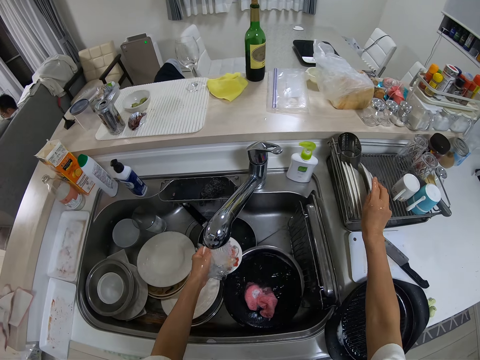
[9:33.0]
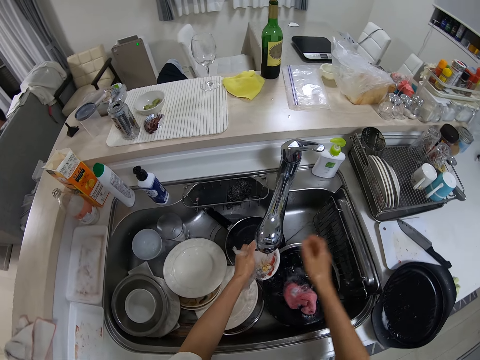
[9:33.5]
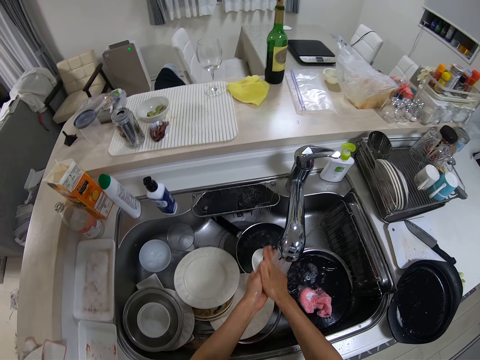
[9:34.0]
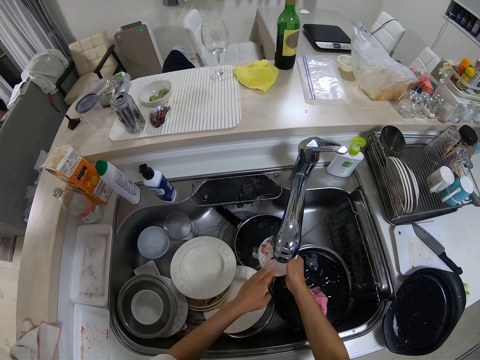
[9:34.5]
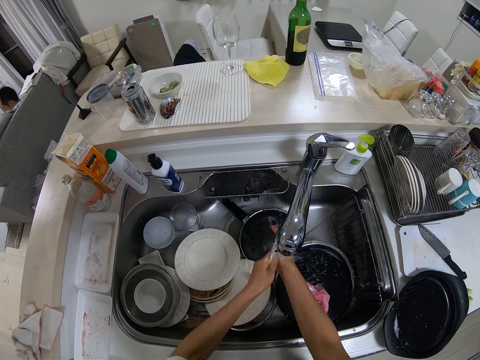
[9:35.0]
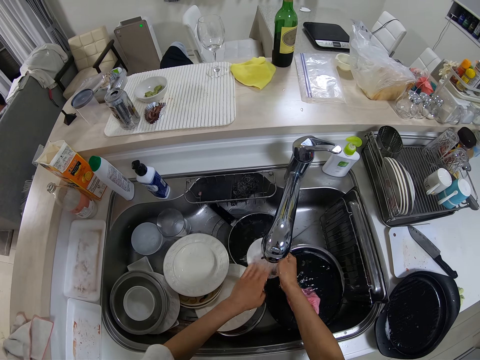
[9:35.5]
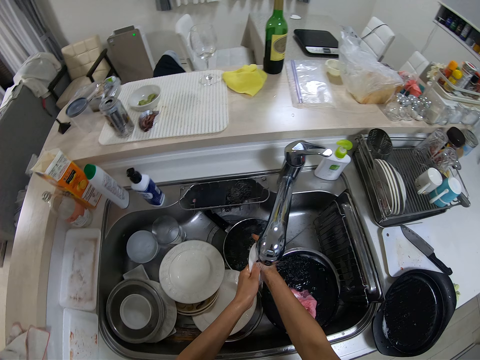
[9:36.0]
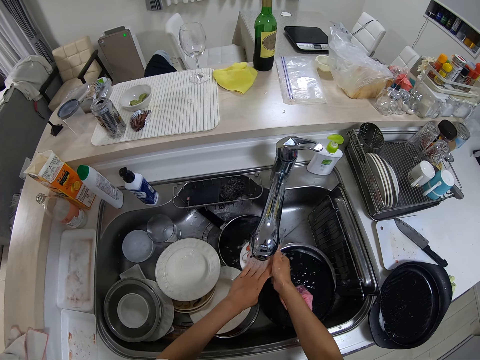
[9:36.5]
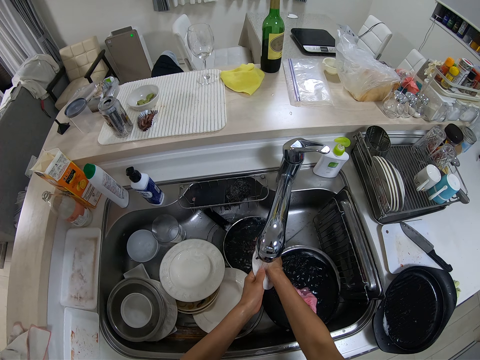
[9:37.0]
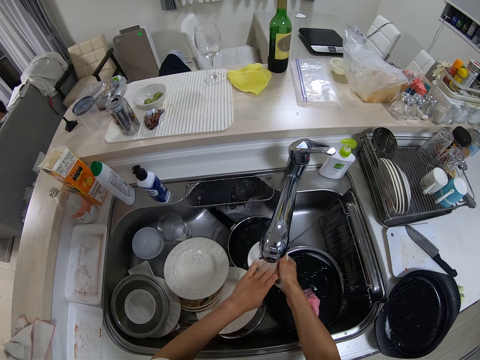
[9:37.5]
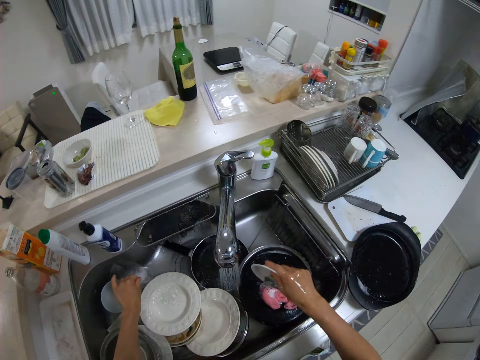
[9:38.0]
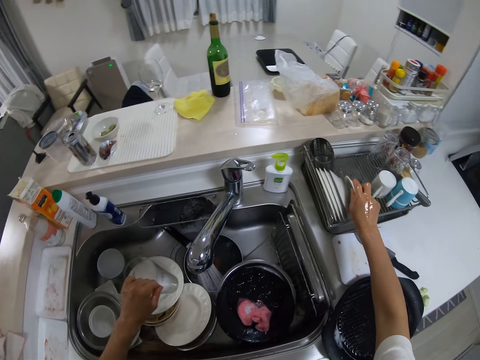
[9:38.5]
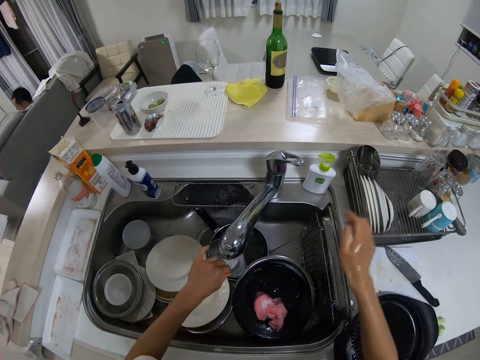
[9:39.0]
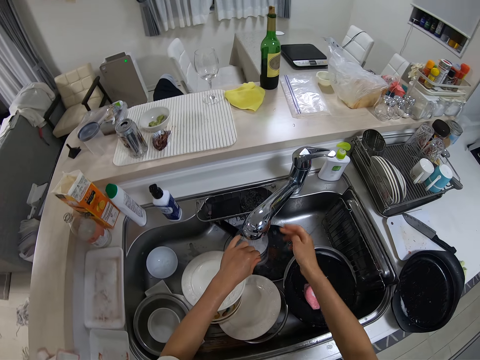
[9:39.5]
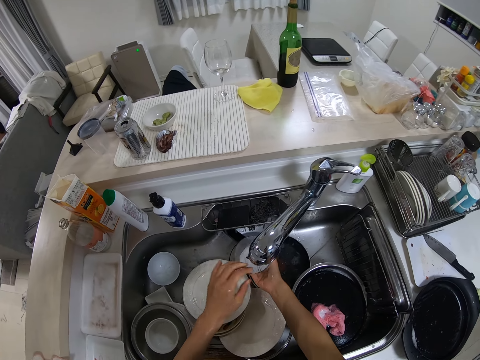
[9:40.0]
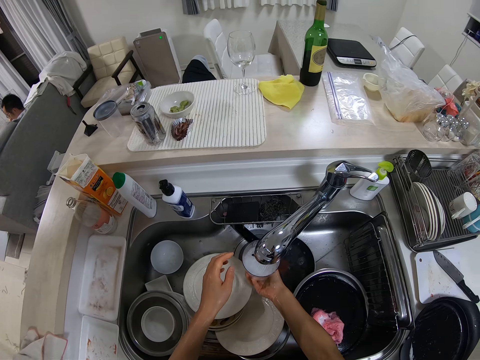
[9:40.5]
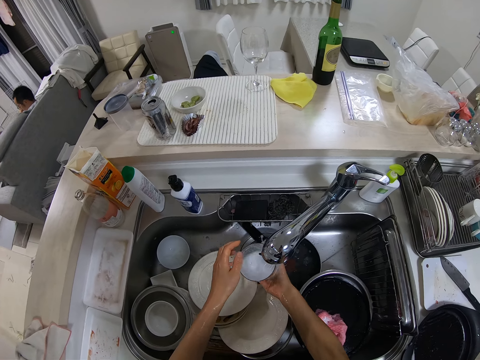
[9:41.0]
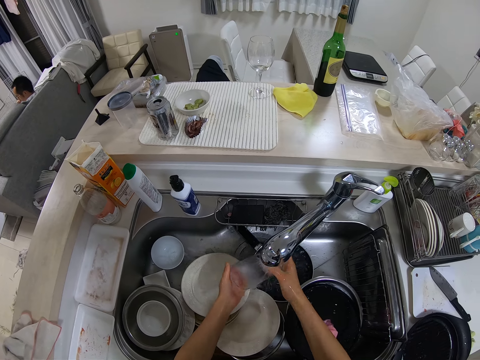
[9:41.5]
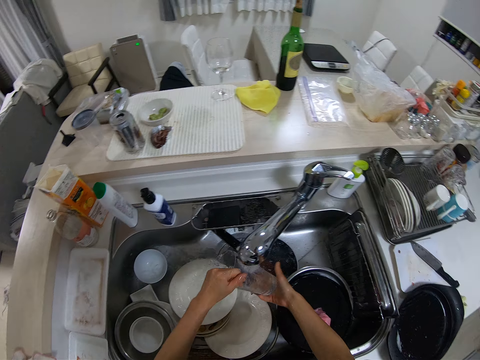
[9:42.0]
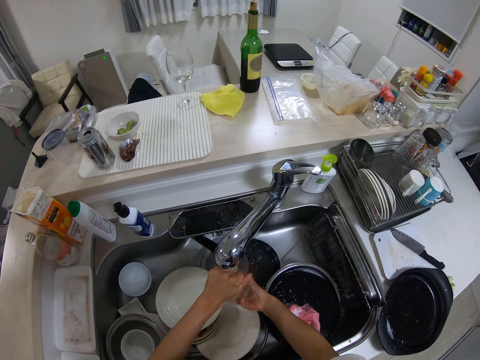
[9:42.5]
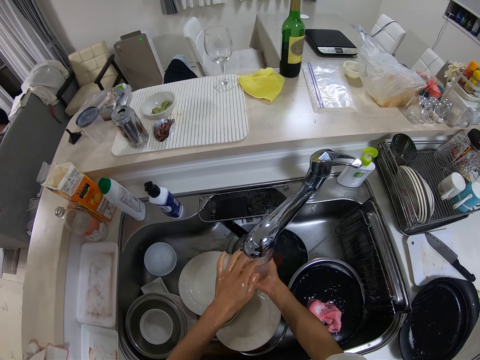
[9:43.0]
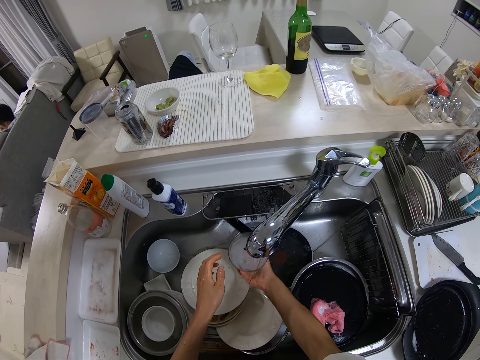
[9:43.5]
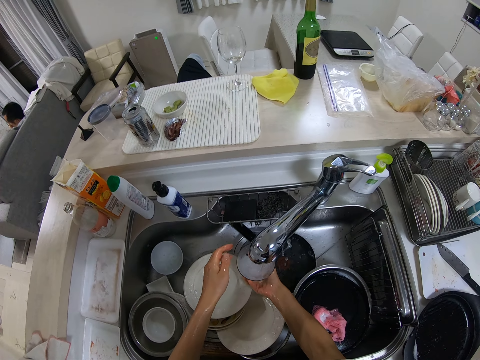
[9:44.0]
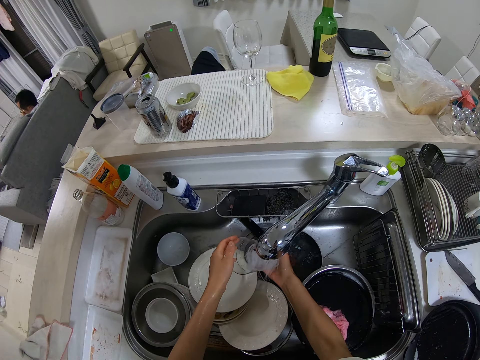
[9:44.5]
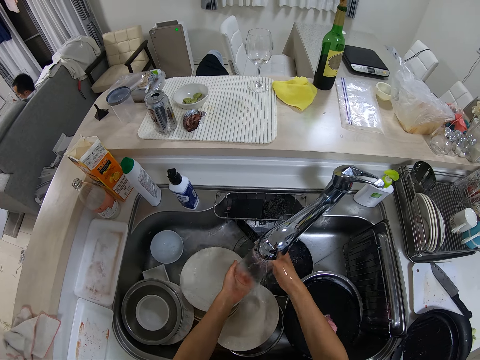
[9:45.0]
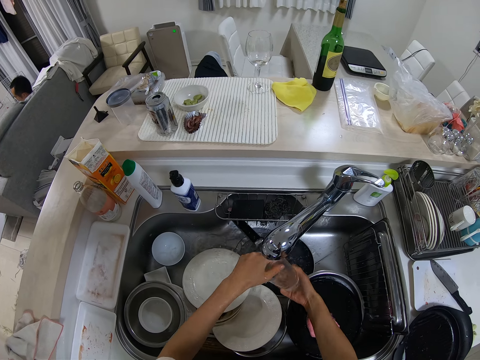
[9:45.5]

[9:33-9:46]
The camera wearer drops the plate or saucer in her right hand into the plate rack. She rinses the plate with her hands. She washes the saucer. She picks up a glass cup with her left hand. She drops the plate in her right hand into the plate rack. She moves the glass cup under a tap with her left hand. She adjusts a faucet with her right hand. She rinses the glass cup in her hands with water from the tap. She washes the glass.

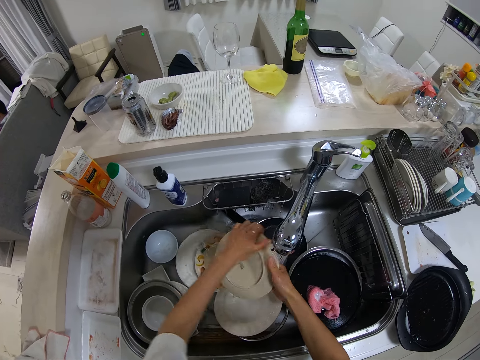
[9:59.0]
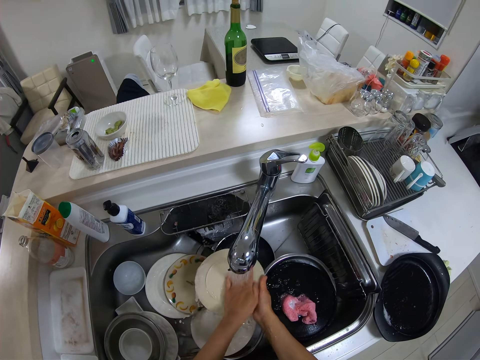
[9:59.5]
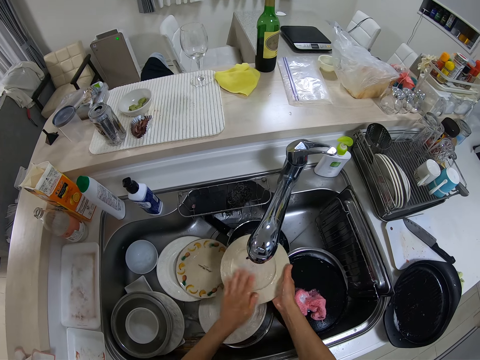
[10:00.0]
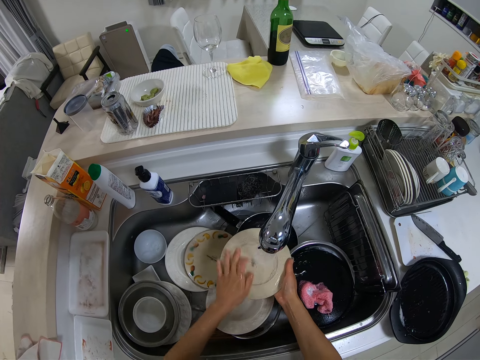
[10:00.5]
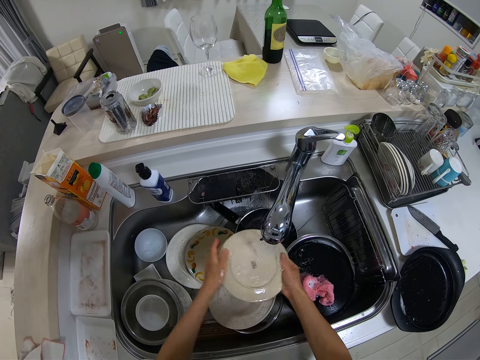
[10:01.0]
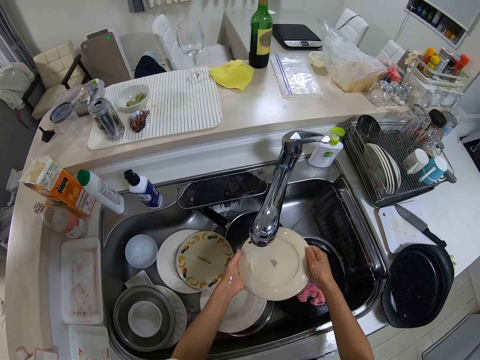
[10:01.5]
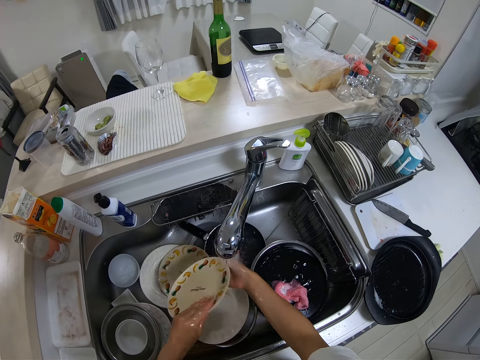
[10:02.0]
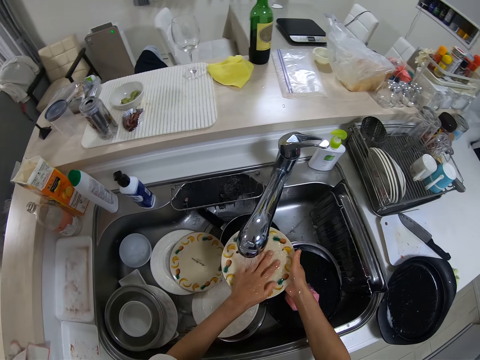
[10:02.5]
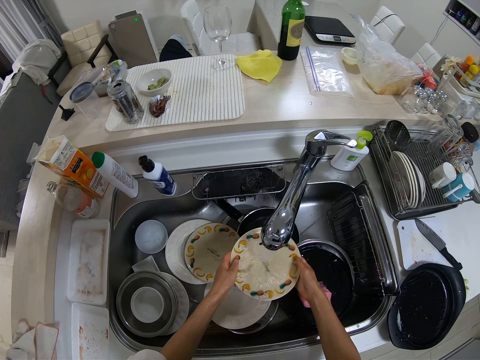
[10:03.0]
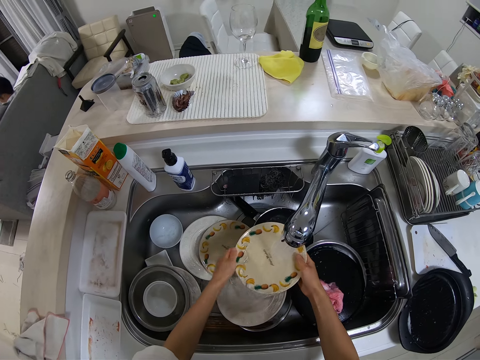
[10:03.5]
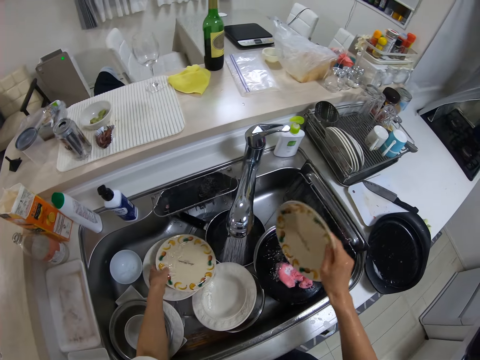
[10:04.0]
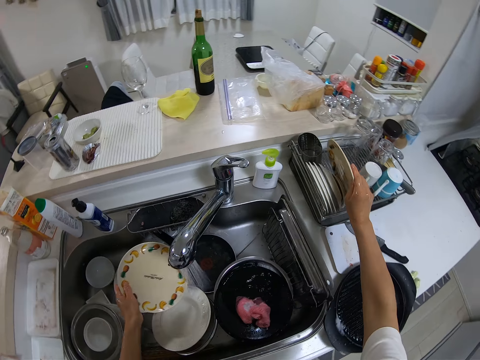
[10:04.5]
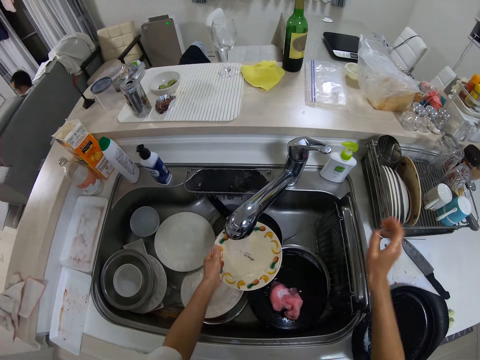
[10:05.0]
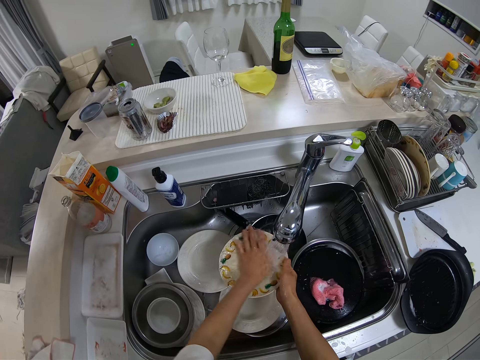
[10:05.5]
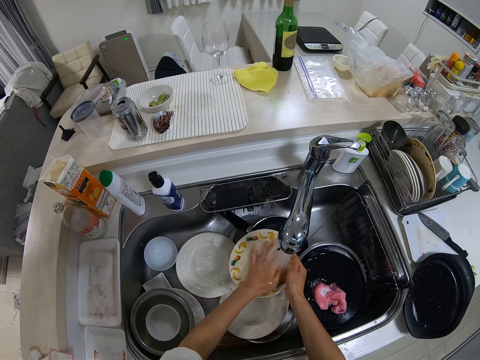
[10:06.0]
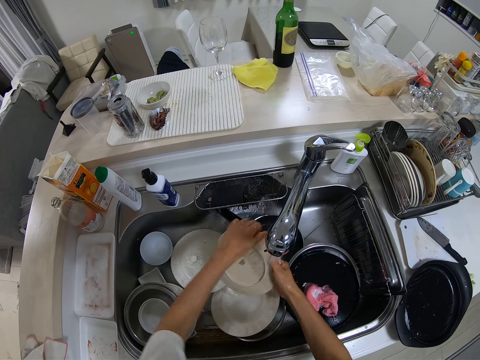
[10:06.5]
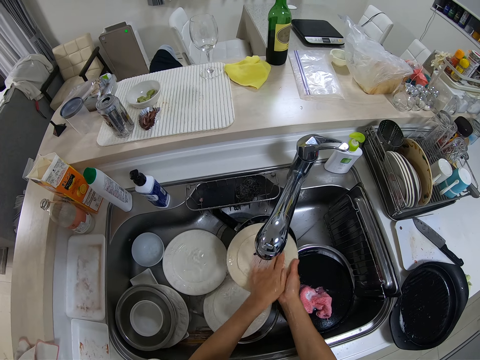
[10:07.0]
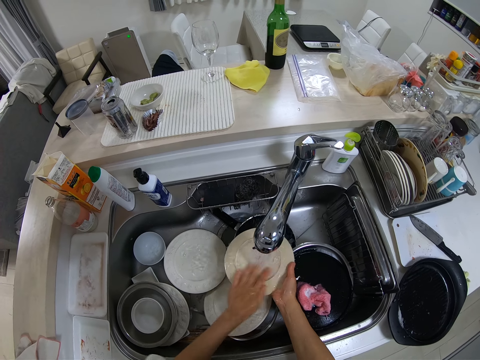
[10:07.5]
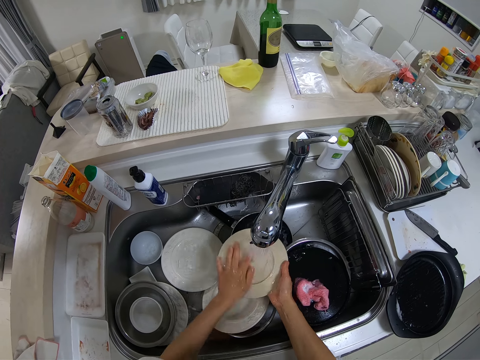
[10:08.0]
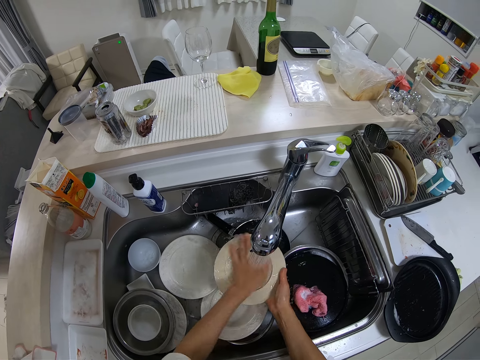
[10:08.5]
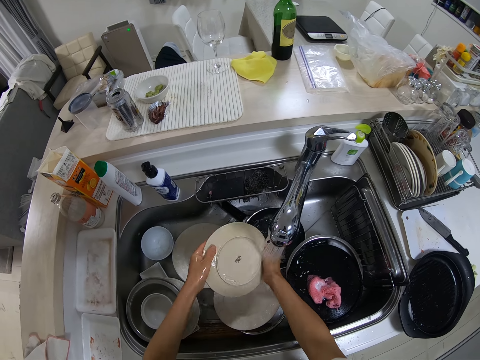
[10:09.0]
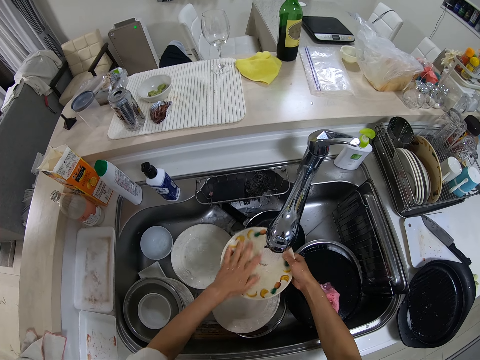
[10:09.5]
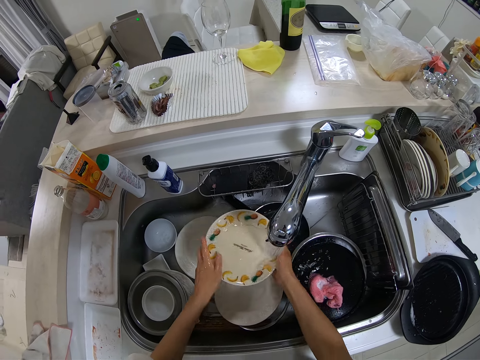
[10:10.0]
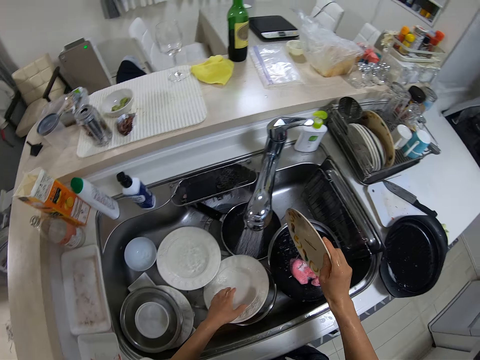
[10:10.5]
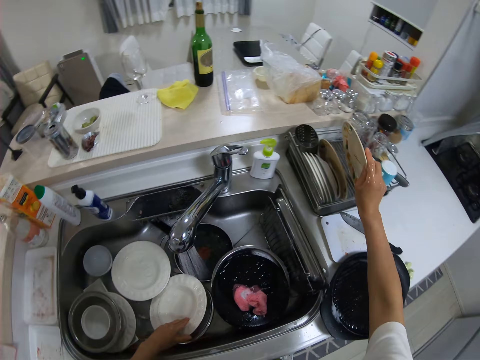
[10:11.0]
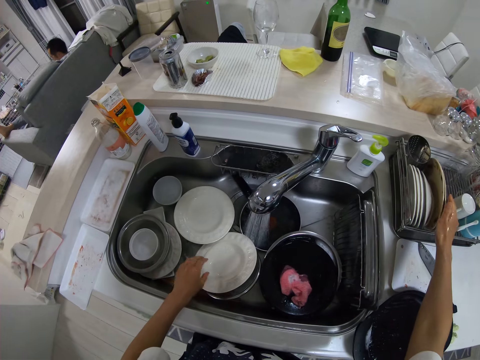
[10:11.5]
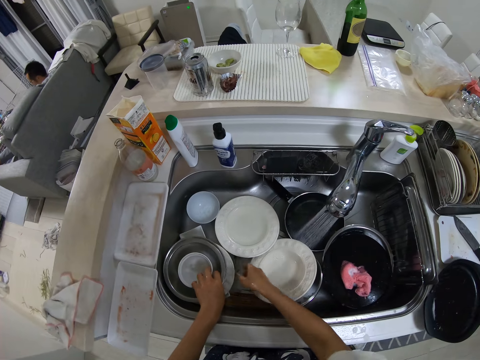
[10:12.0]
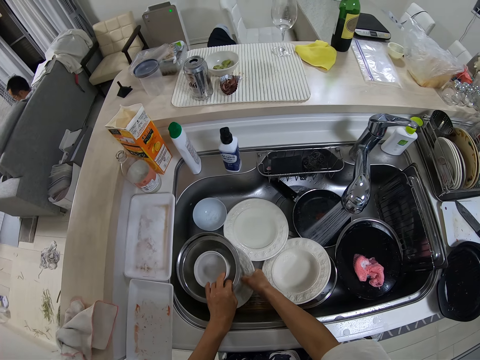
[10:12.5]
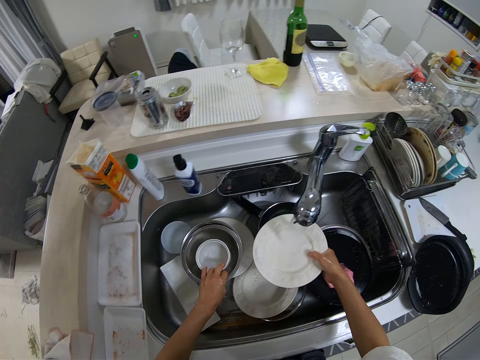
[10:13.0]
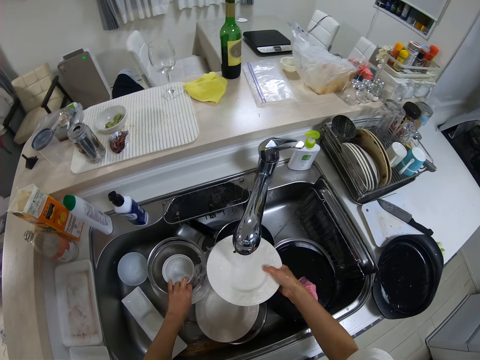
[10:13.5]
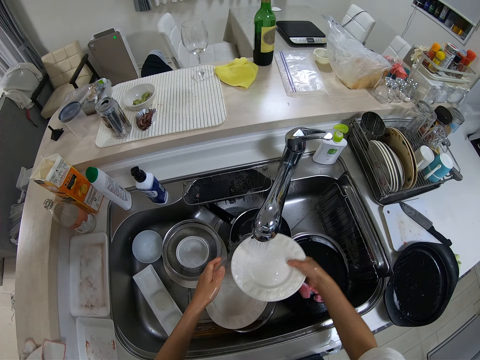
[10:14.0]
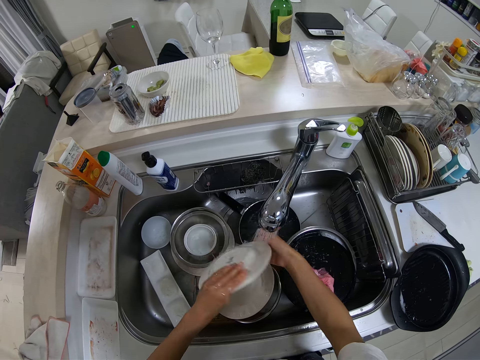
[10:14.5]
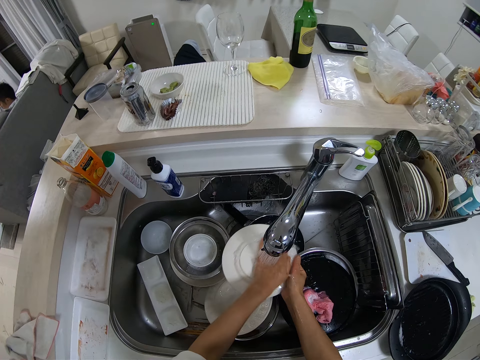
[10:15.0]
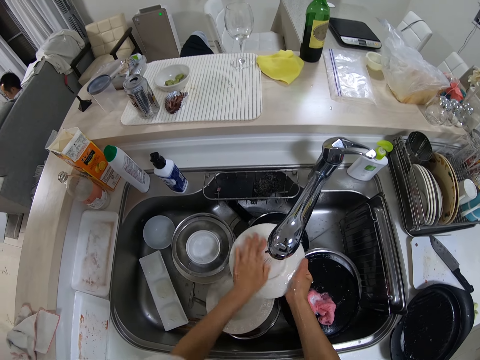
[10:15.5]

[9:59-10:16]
The camera wearer washes the plate. She picks up a plate in the wash sink with her left hand. She drops the plate in her right hand into the plate rack. She rinses the plate with her hands. She places her left hand on a plate in the wash sink. She drops the plate in her right hand into the plate rack. She picks up a stainless bowl with her left hand and picks up a plate in the wash sink with her right hand. She rinses the plate with her hands.
